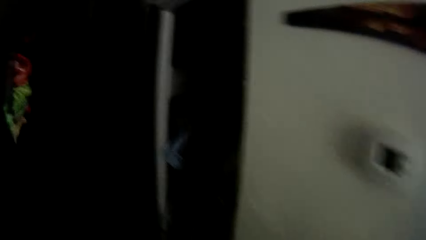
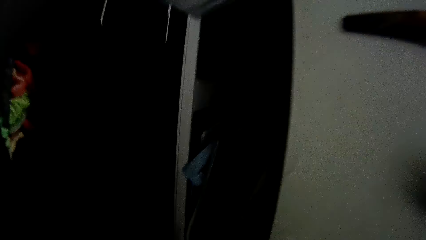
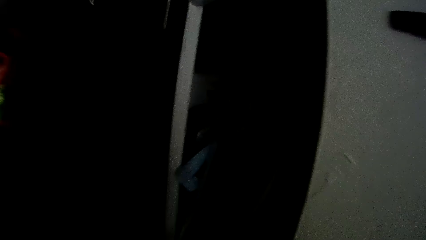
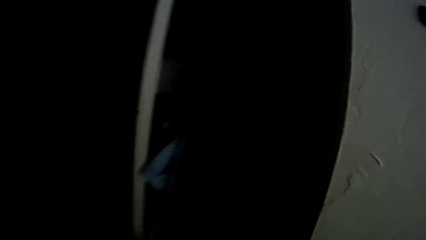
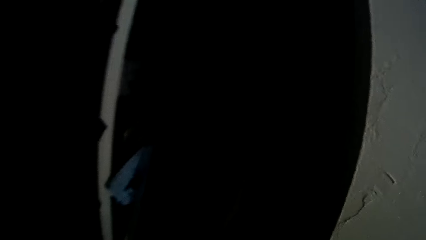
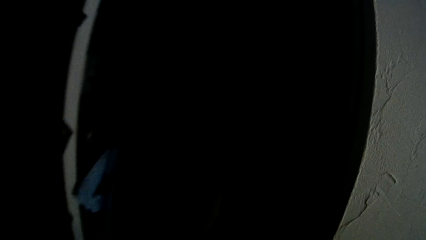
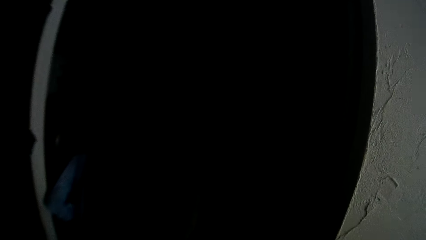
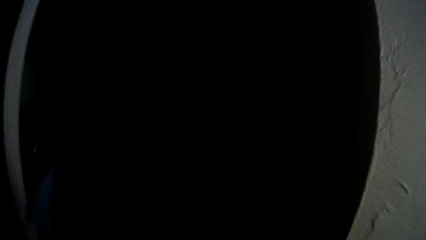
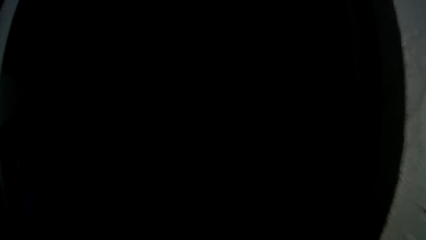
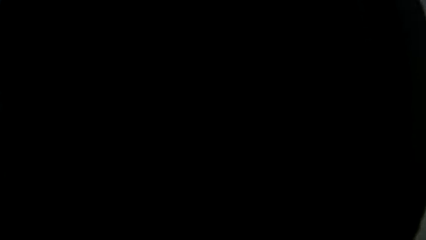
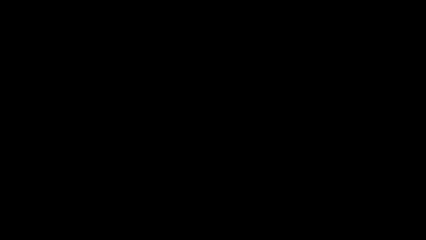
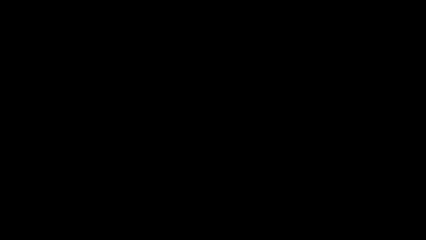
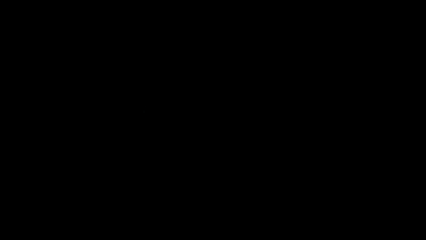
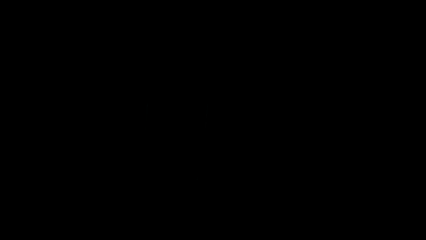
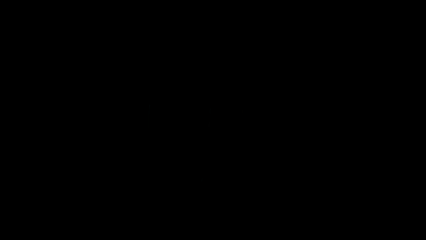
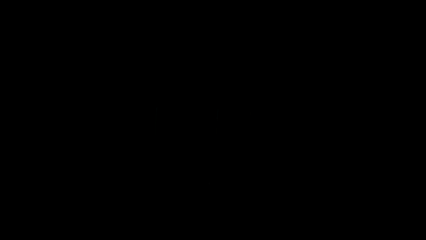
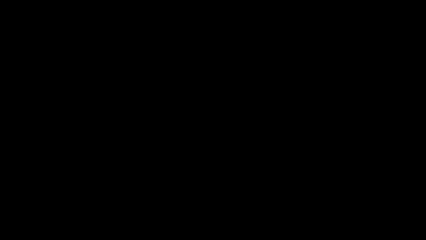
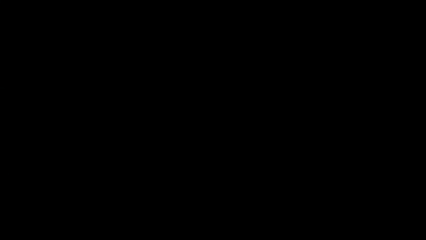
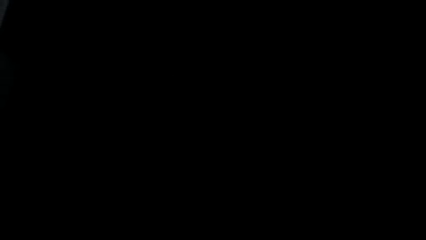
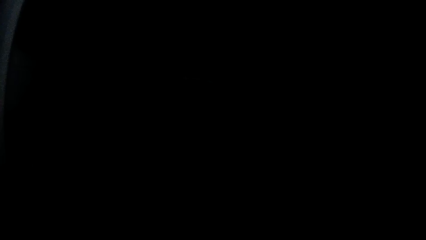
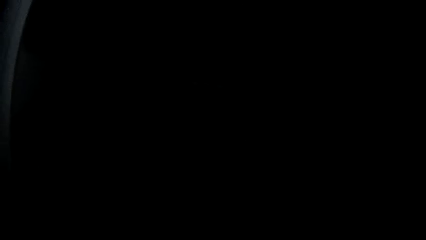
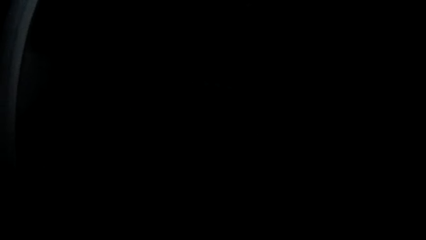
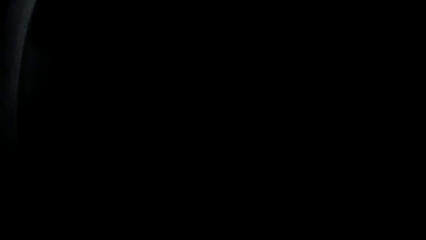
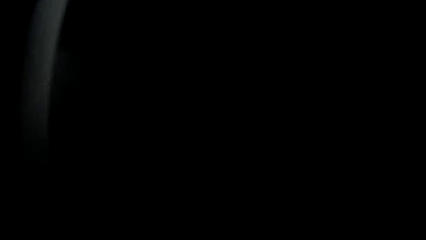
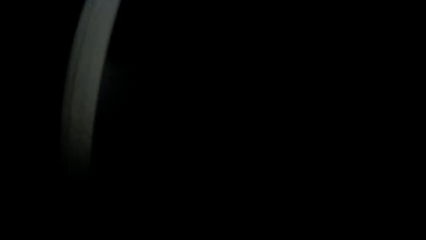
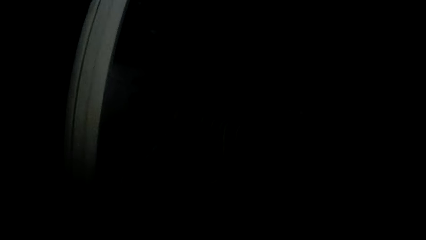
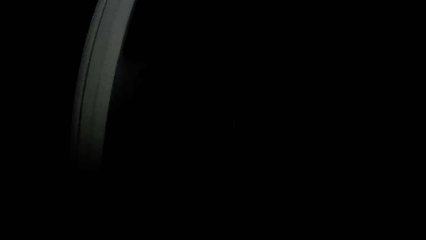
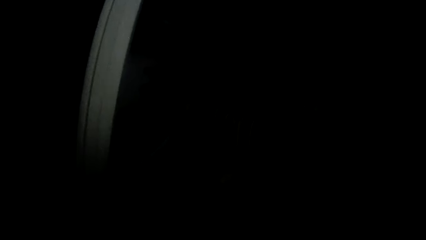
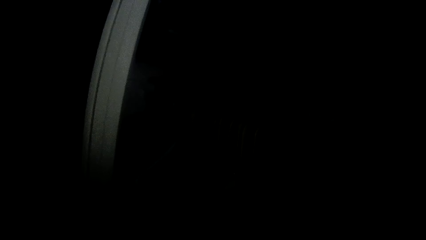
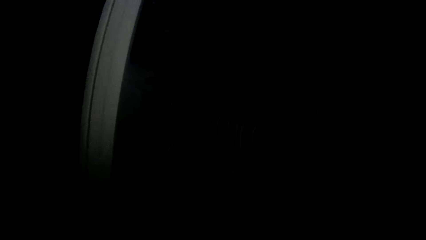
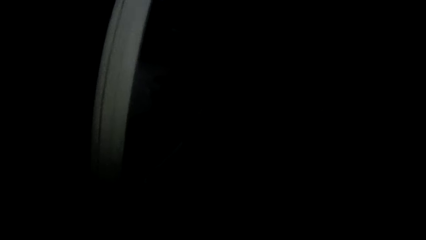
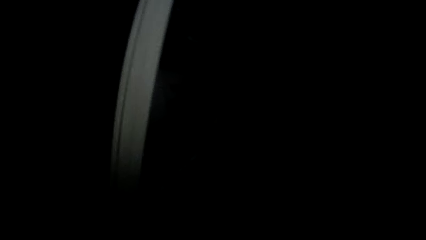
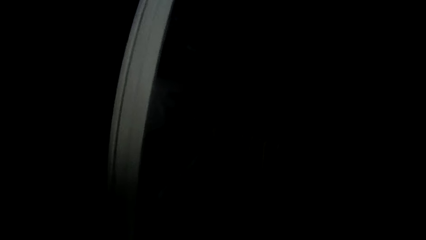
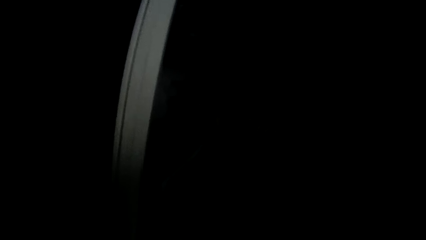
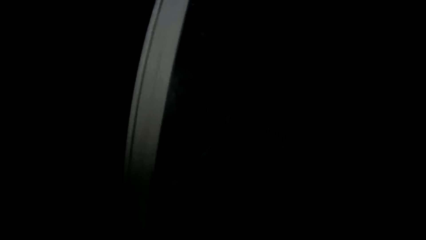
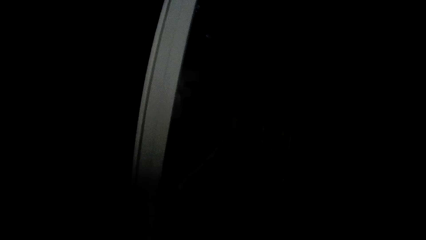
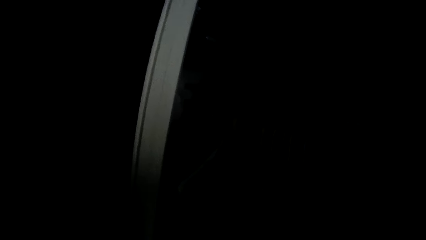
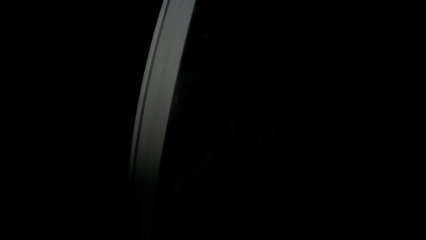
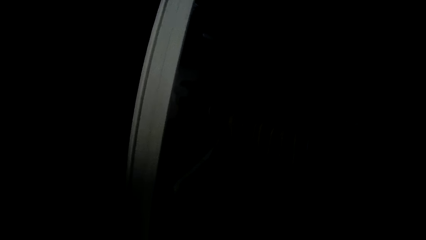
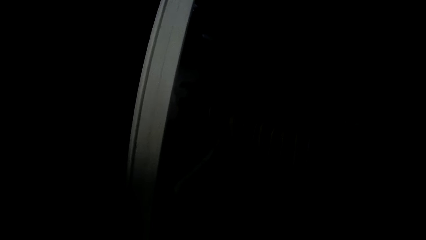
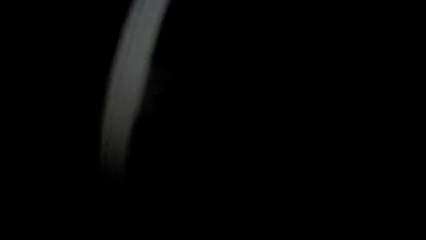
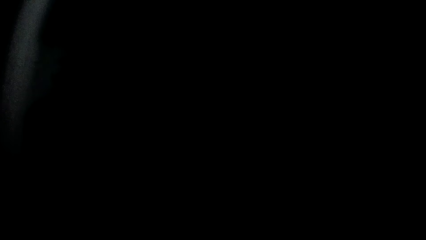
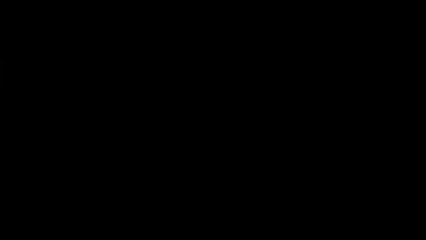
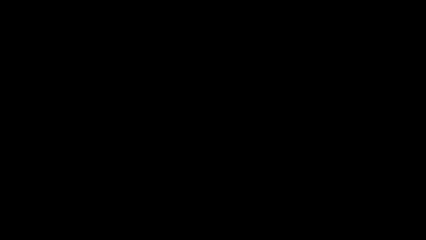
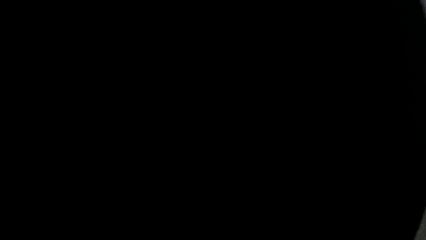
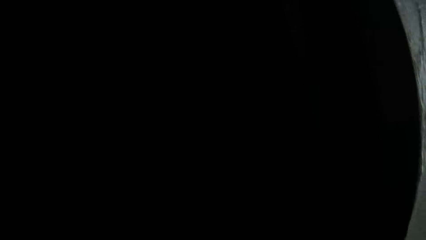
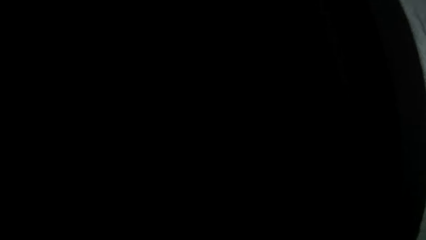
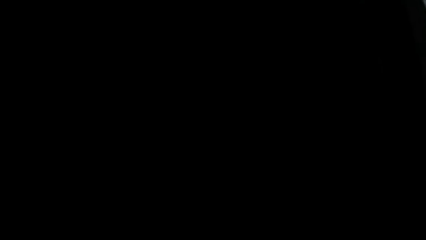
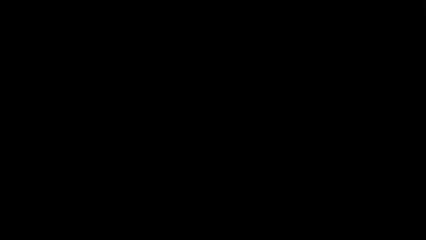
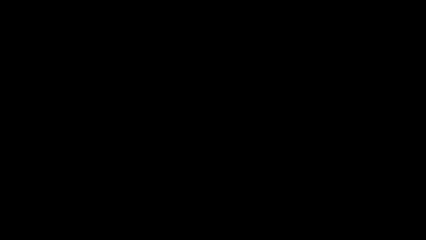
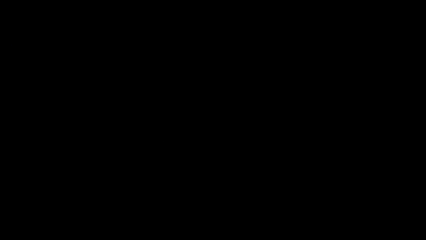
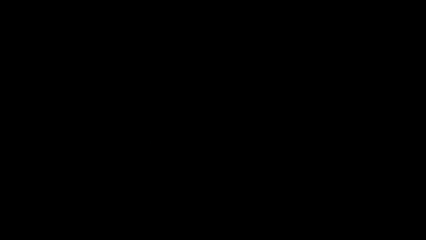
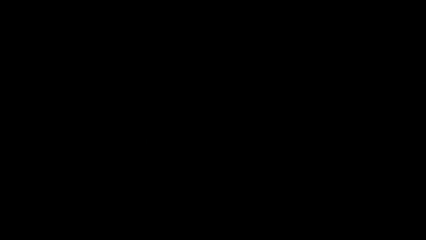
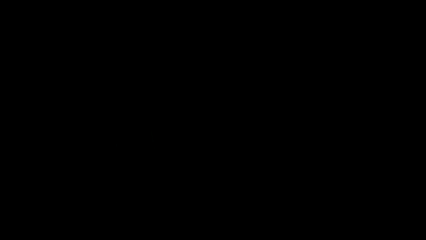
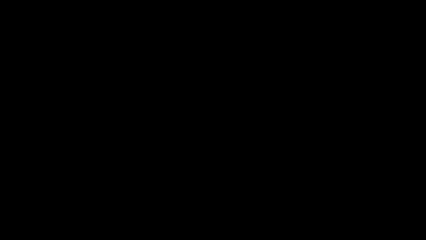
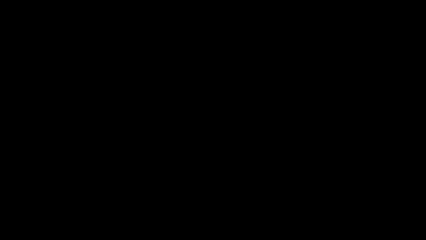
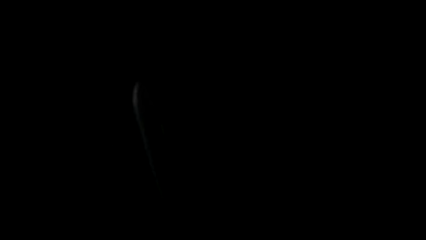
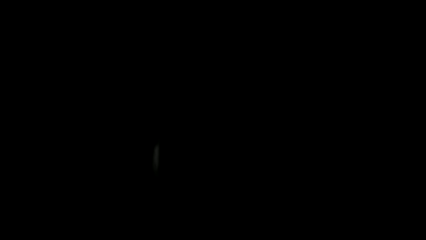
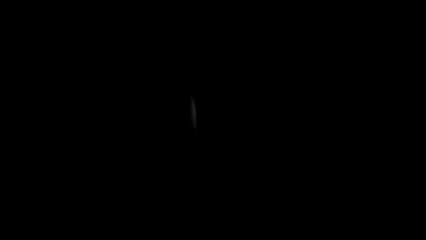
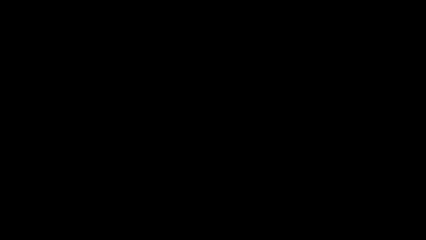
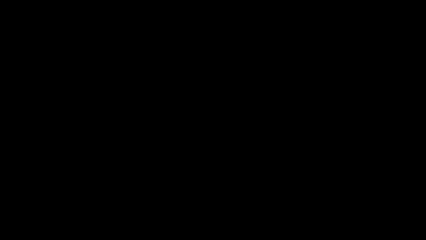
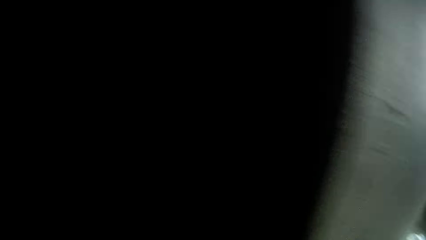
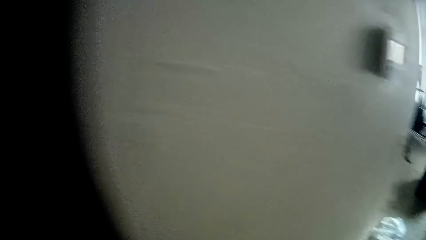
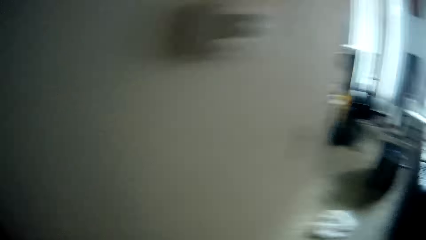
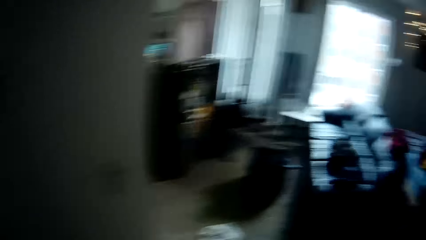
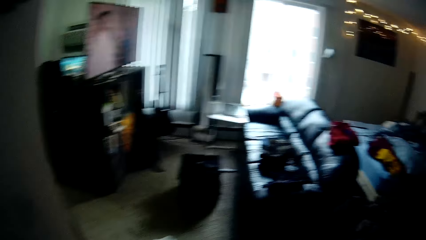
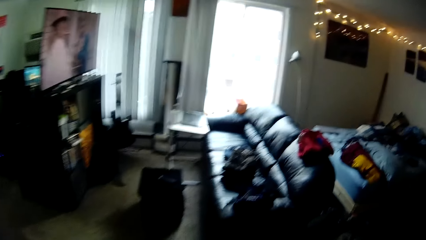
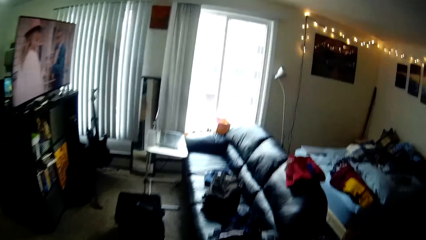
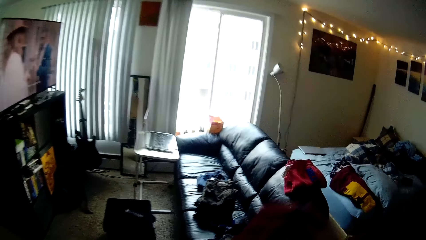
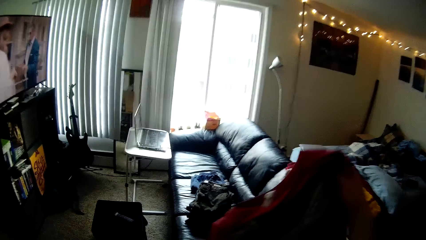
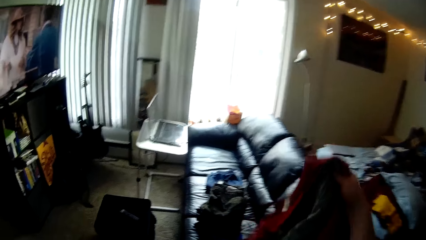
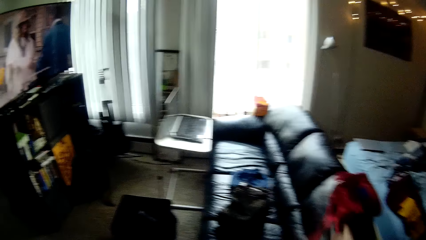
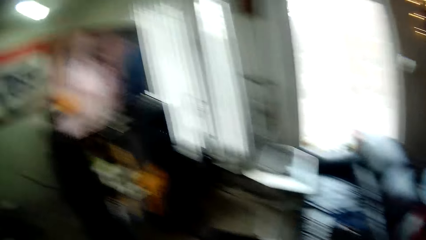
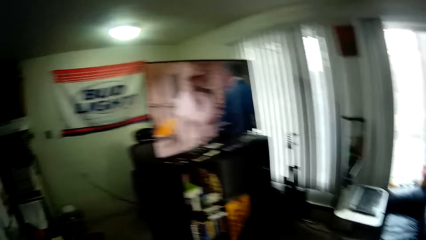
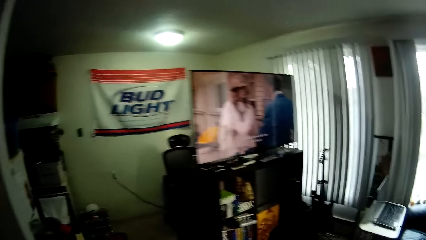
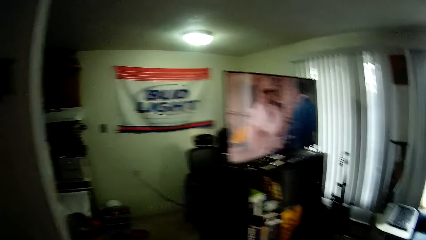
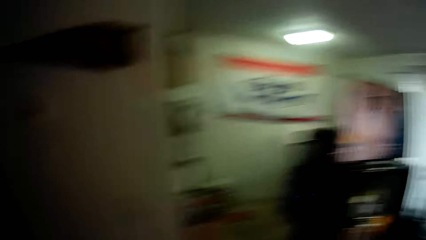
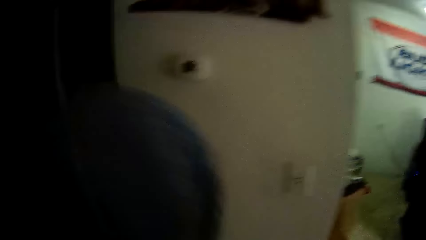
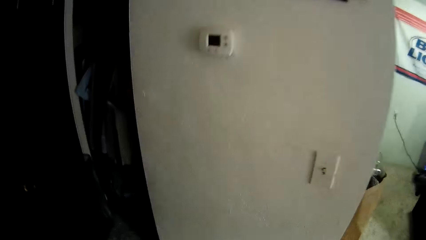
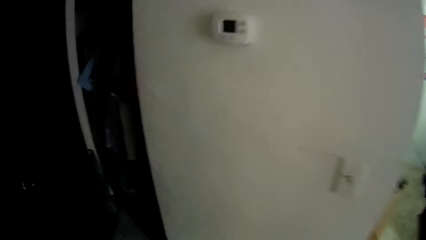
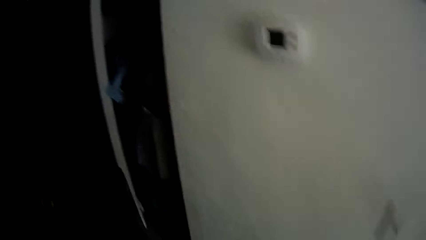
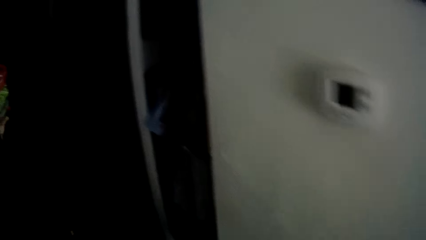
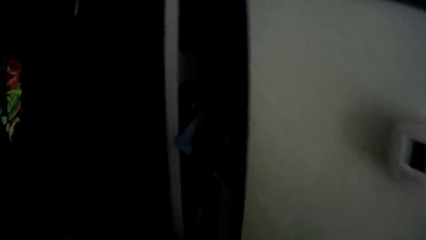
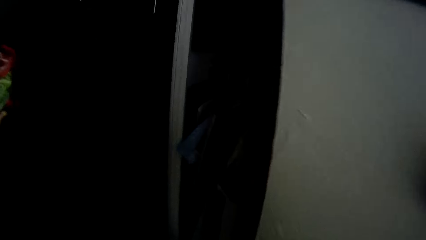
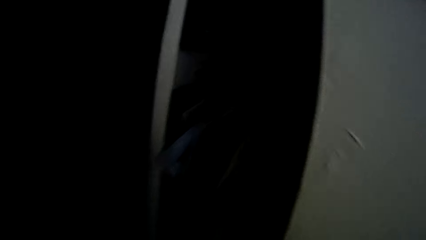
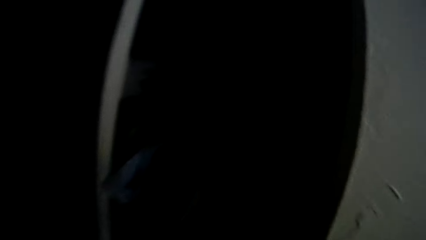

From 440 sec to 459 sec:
The camera wearer walks. They walk again. They put a cloth on a chair.
